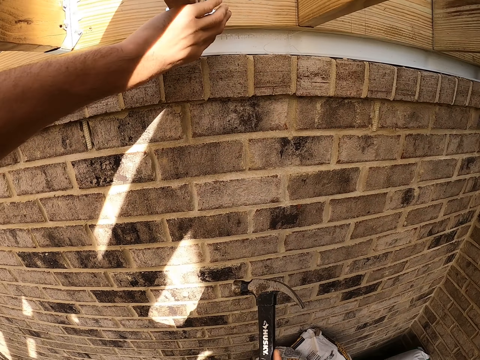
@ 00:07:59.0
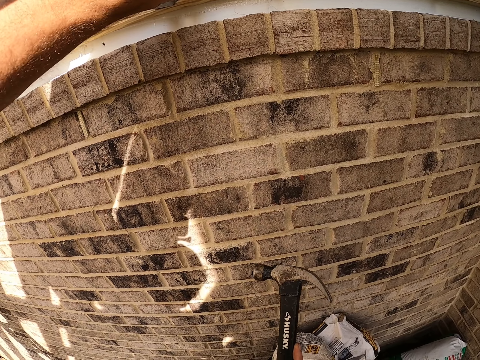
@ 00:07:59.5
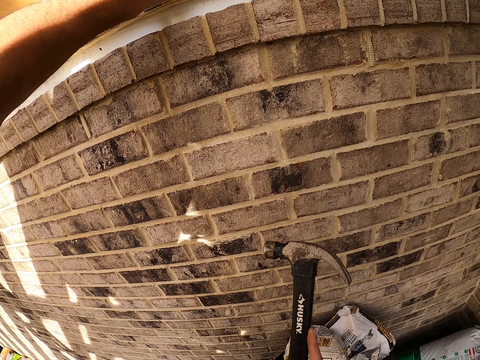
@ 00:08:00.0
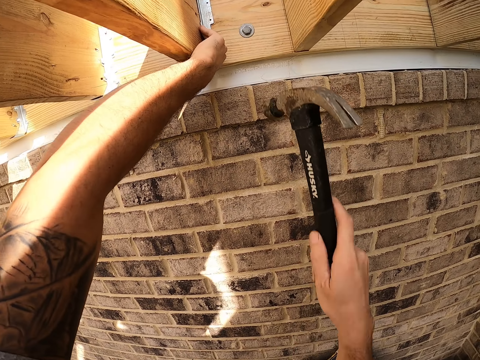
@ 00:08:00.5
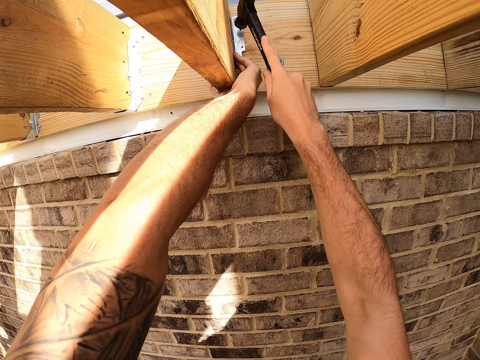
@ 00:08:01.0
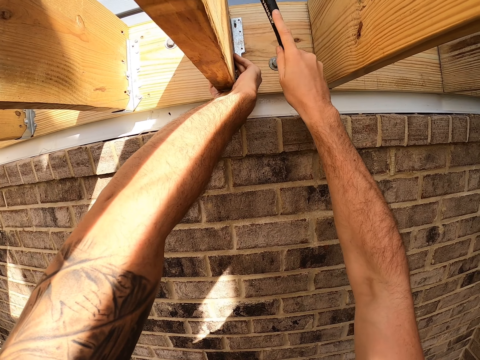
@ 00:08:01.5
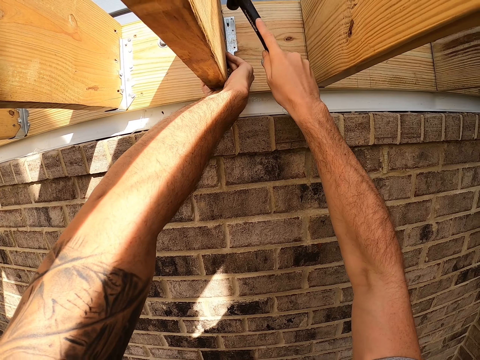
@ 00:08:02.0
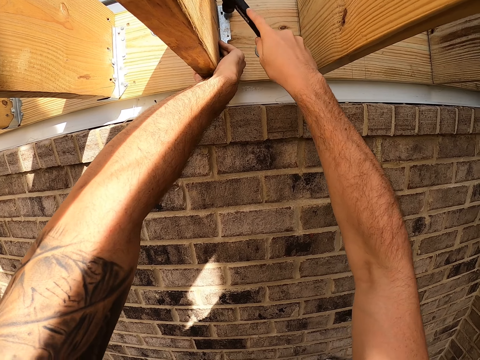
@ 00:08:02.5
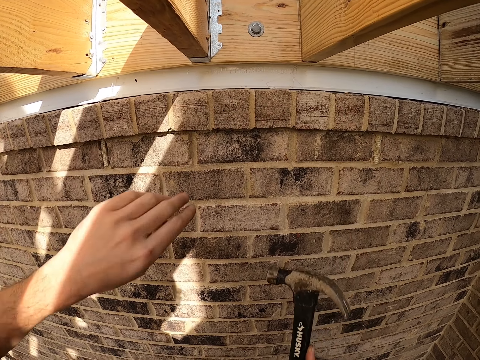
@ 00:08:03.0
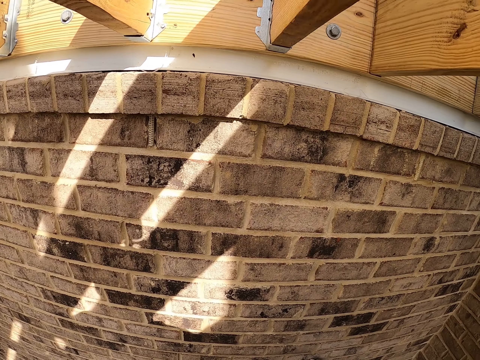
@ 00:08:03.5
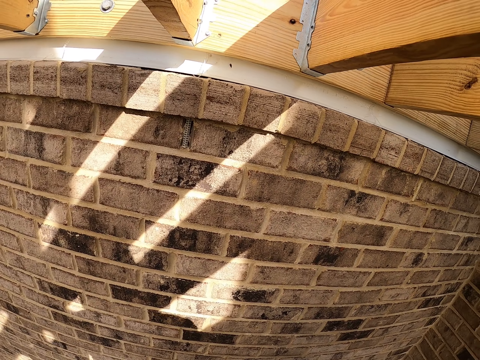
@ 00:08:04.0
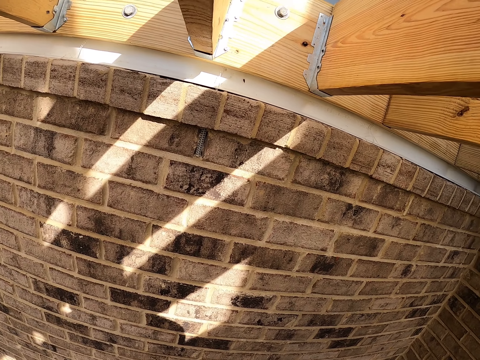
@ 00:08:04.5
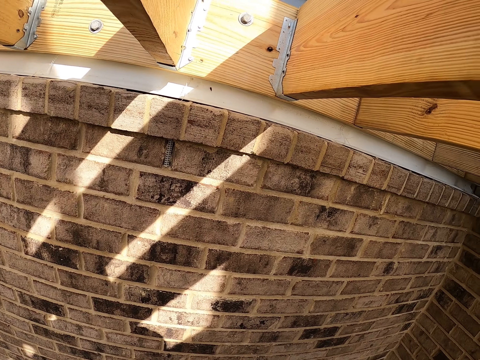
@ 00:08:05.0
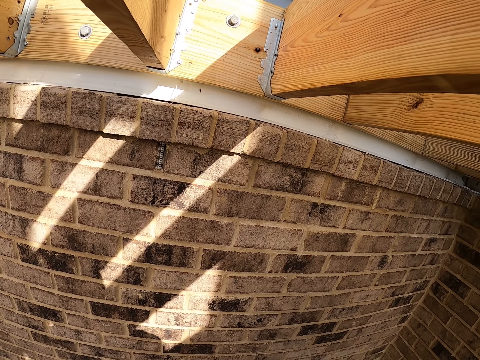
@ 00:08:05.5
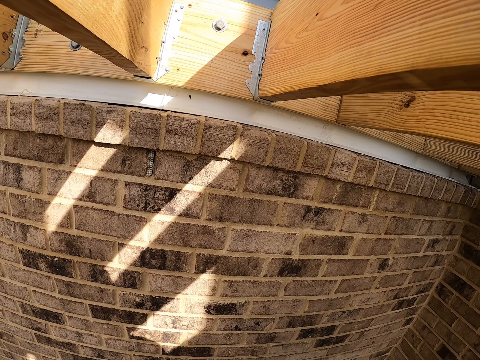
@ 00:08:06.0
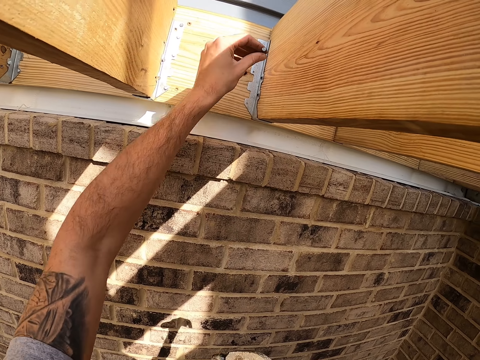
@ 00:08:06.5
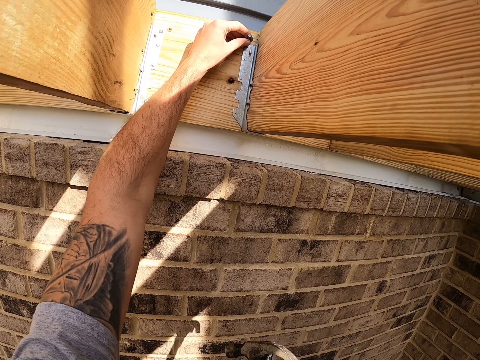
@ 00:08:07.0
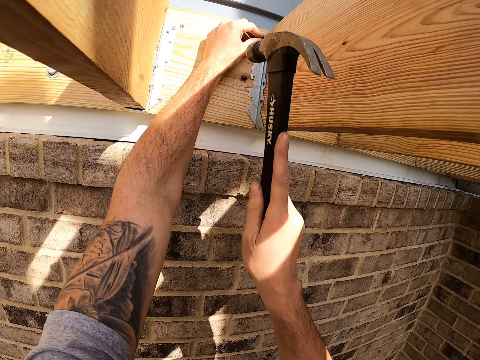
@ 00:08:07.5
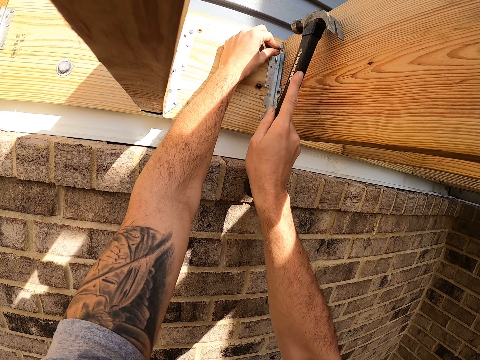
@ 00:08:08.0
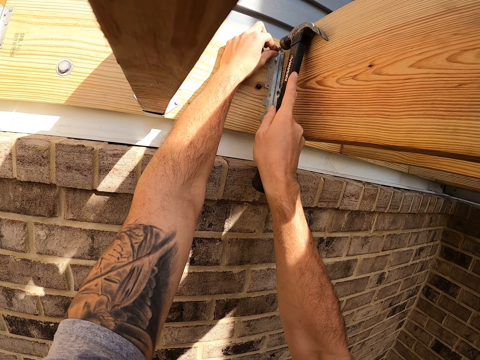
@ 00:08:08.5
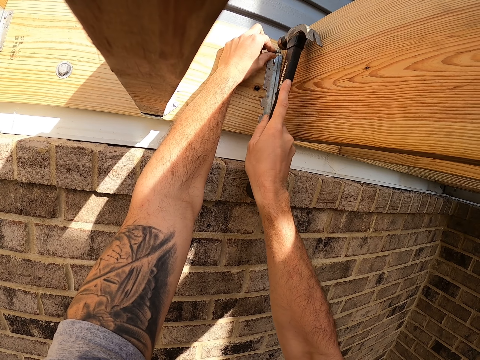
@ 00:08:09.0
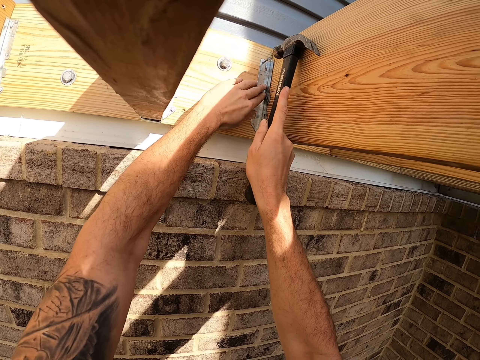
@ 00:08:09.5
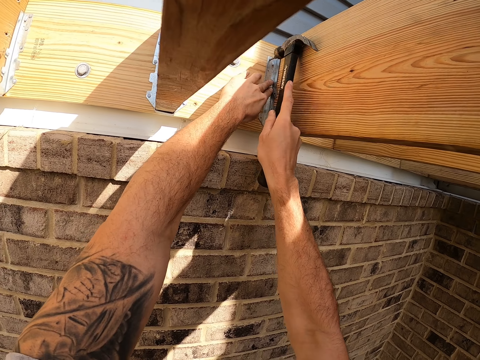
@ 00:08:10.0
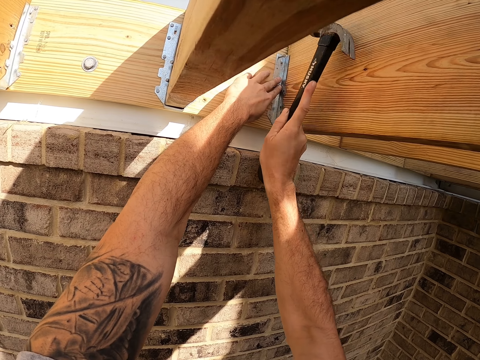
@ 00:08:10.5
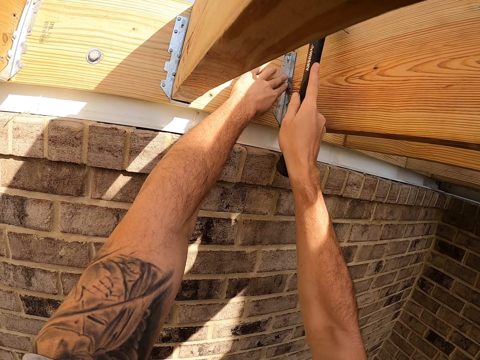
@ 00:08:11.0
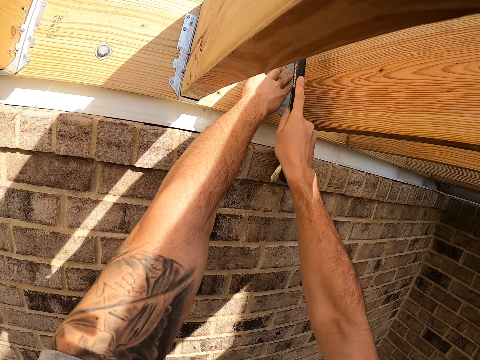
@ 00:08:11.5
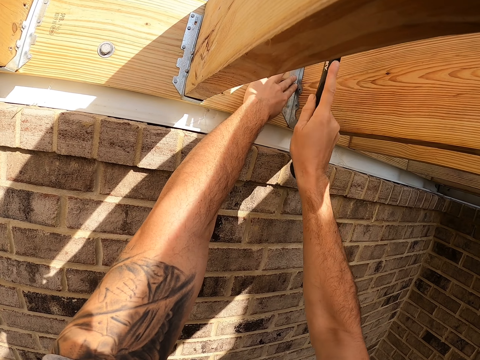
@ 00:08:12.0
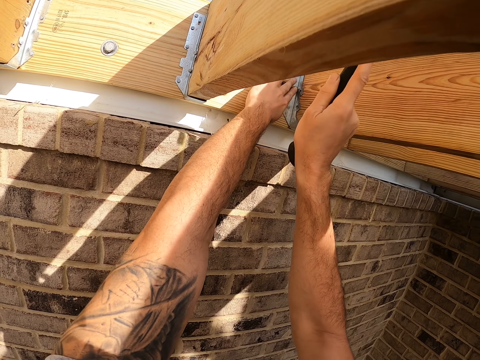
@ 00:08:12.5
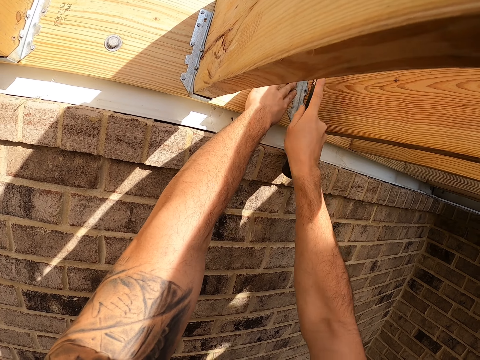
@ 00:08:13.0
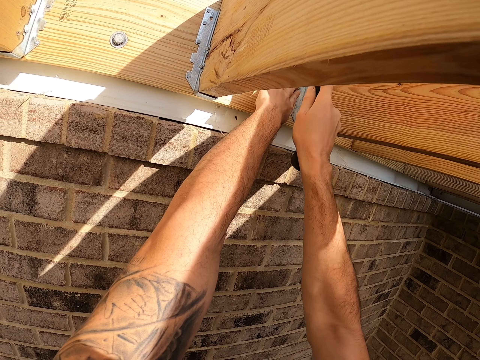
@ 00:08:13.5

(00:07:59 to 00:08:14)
The camera wearer touches the hurricane tie bracket on the woods. They hit the hurricane tie bracket on the woods. They look around. They put a nail on the hurricane tie bracket. They hit the nail with the hammer.

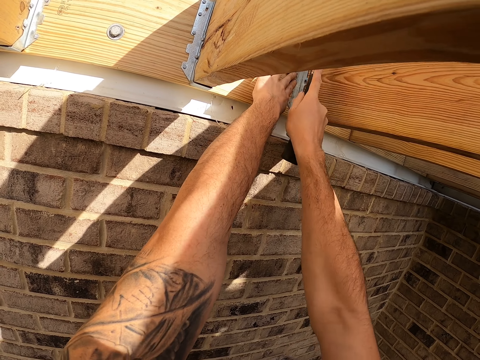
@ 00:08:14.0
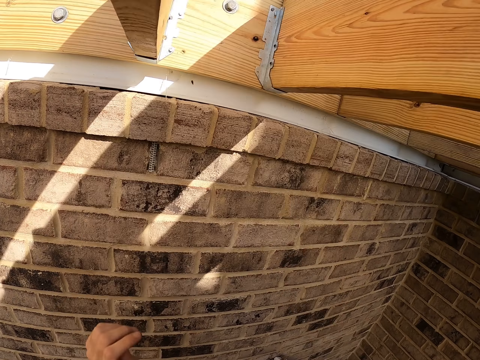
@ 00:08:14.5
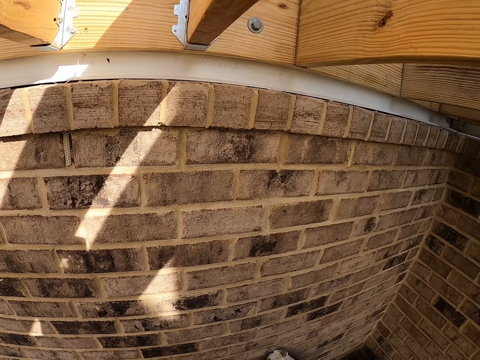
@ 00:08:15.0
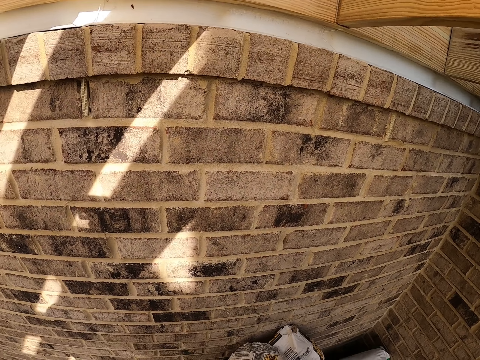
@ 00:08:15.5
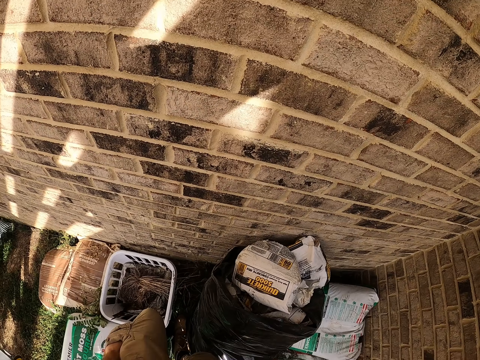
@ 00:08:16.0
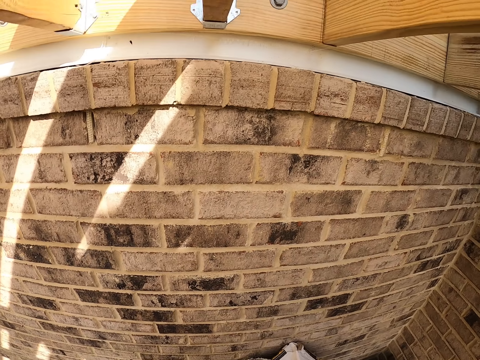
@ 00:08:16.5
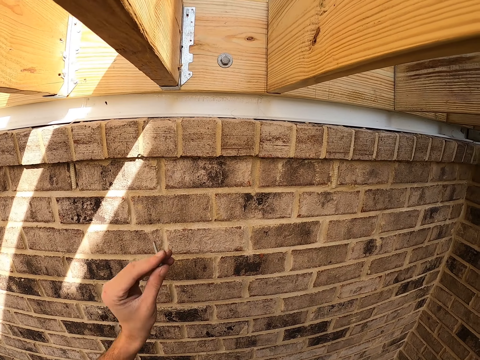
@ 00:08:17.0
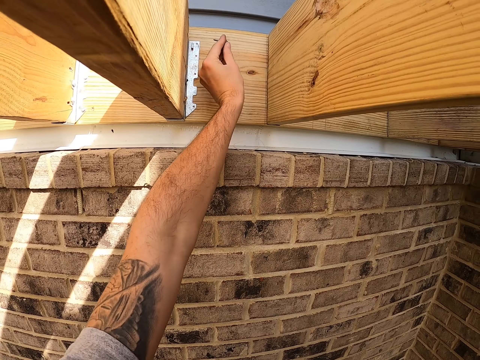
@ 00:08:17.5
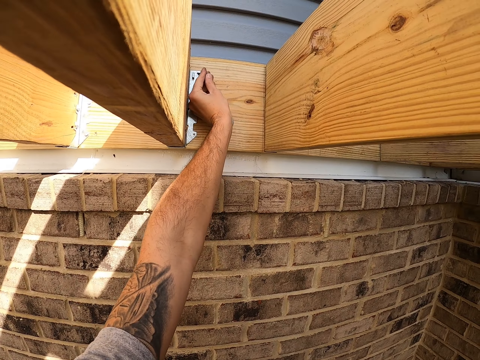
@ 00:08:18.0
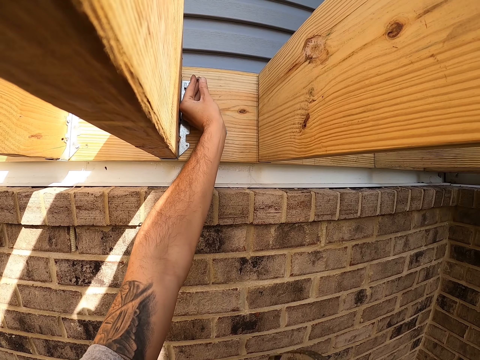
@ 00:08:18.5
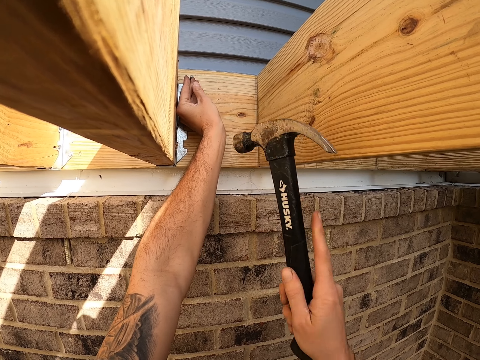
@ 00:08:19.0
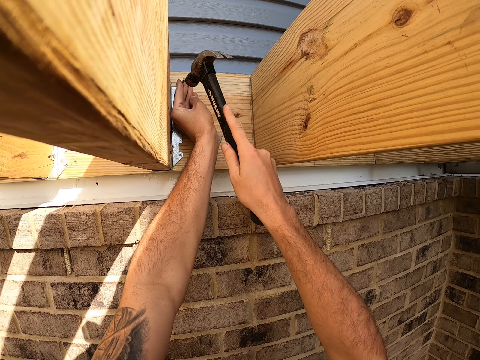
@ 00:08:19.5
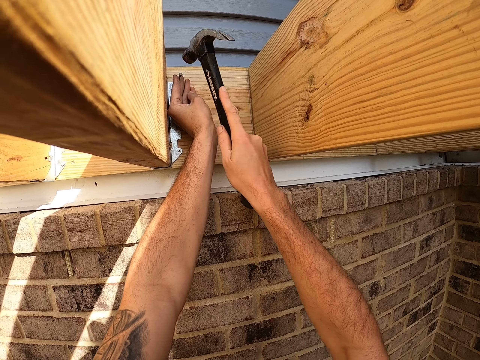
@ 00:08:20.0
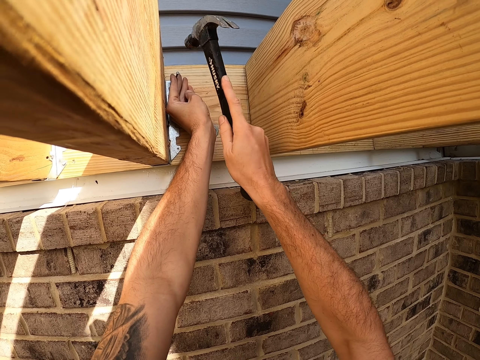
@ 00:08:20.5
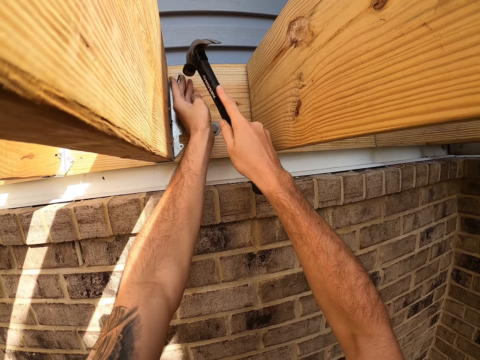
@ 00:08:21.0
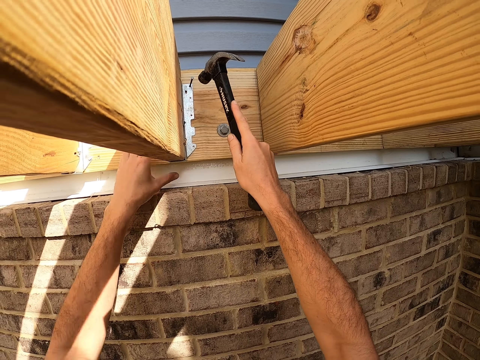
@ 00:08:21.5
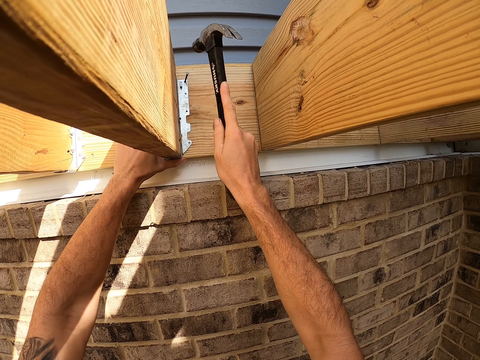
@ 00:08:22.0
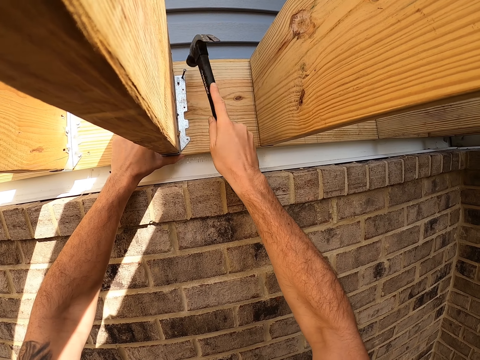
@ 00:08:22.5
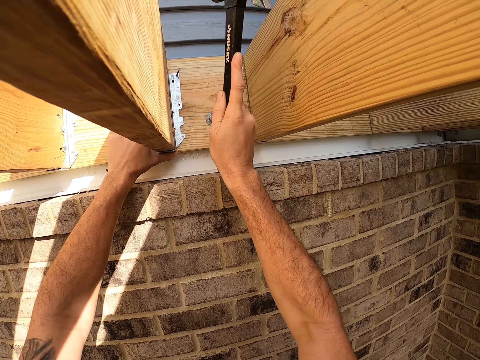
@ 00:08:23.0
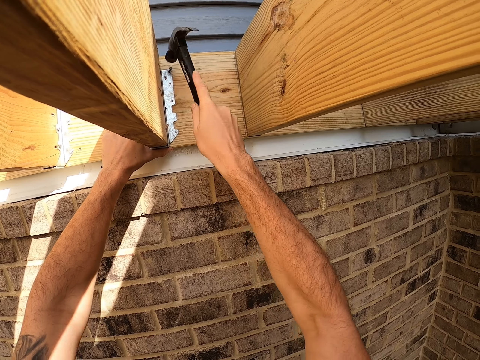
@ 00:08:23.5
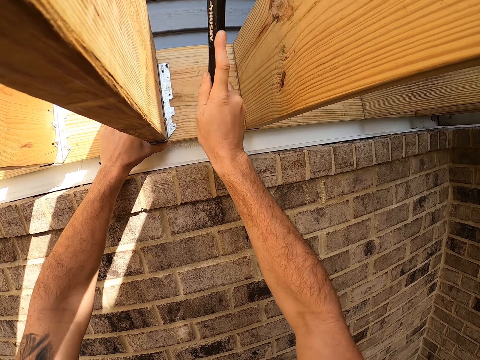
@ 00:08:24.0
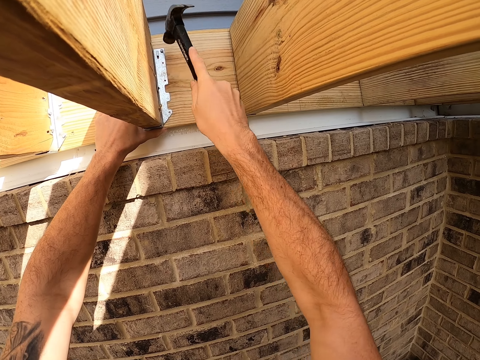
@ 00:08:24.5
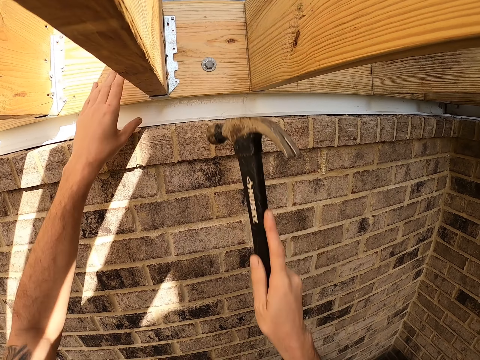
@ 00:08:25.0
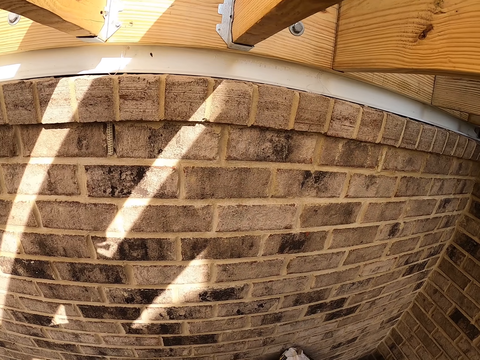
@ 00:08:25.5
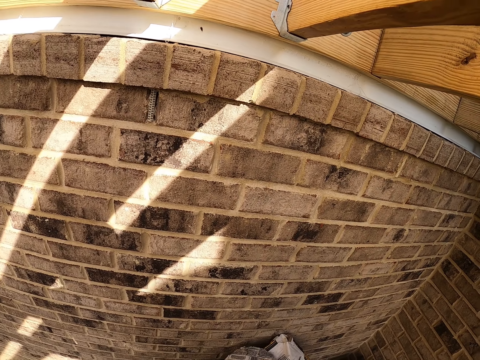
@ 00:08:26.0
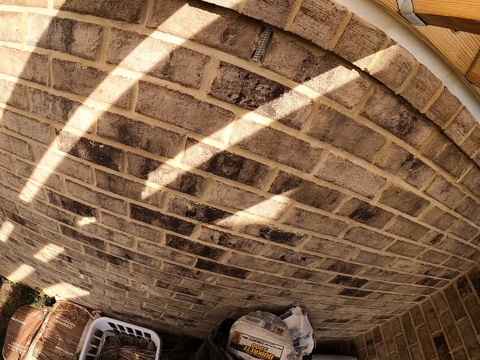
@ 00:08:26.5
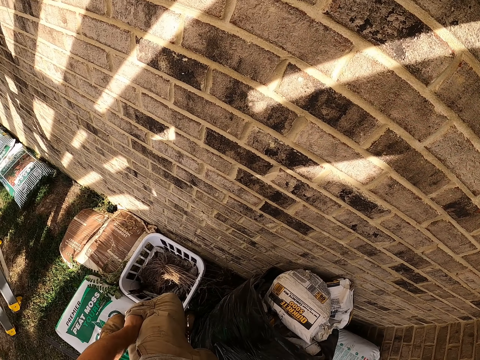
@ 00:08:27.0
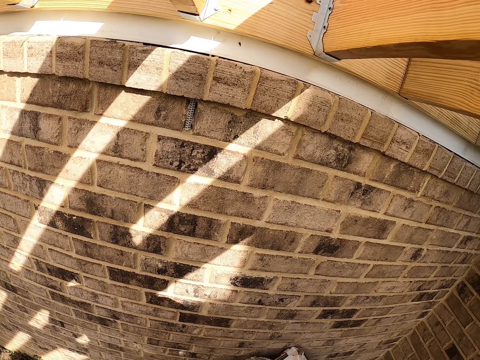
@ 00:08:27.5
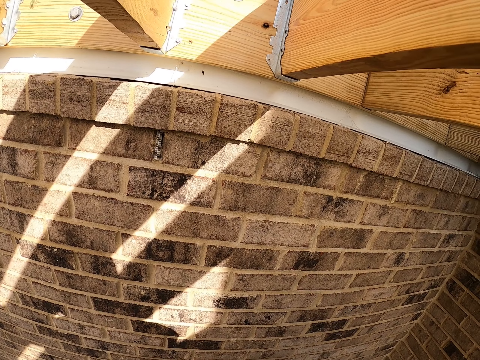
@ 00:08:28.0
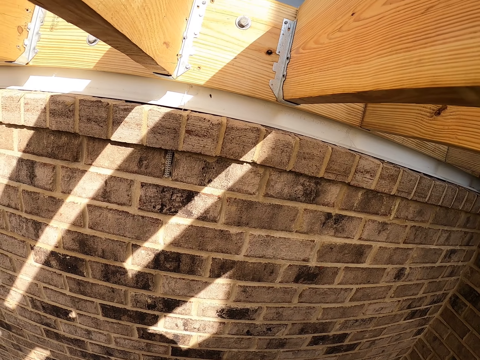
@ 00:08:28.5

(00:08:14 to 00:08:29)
The camera wearer looks around. He puts a nail on the hurricane tie bracket. He hits the nail with the hammer. He looks around. He picks up a nail from his pocket.
